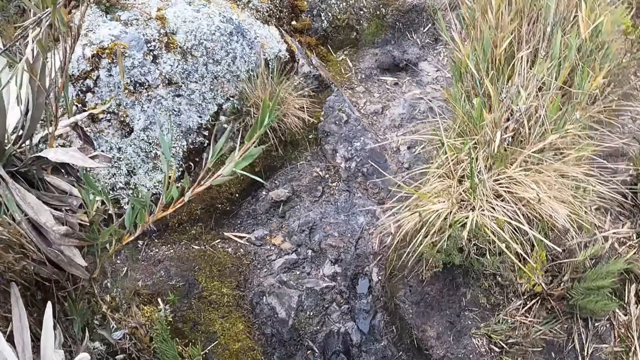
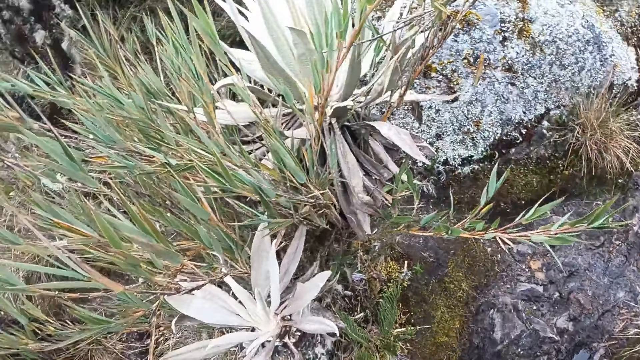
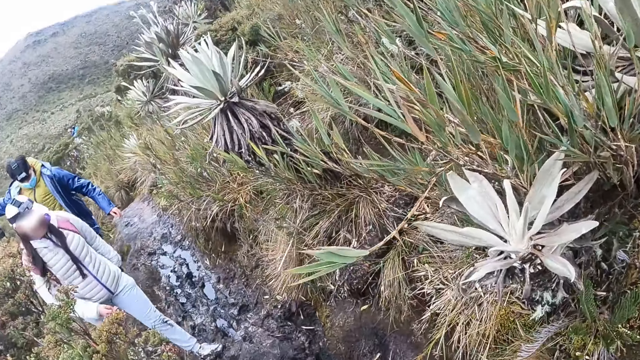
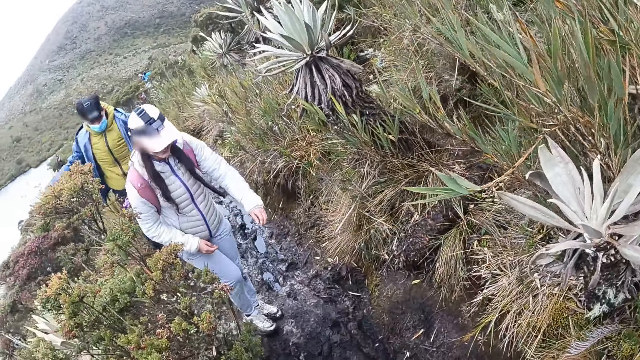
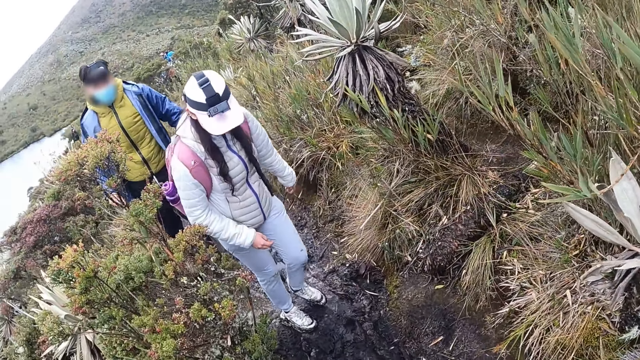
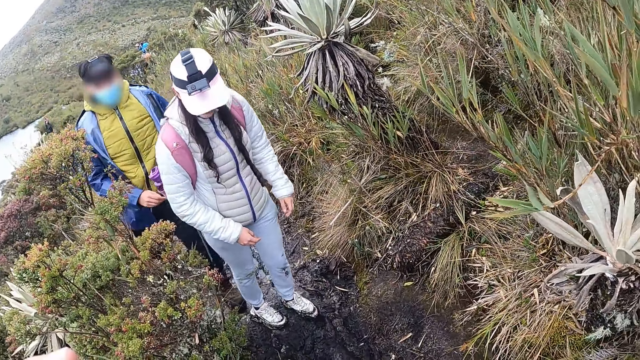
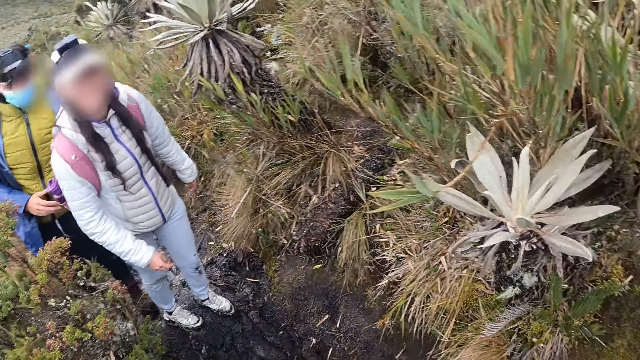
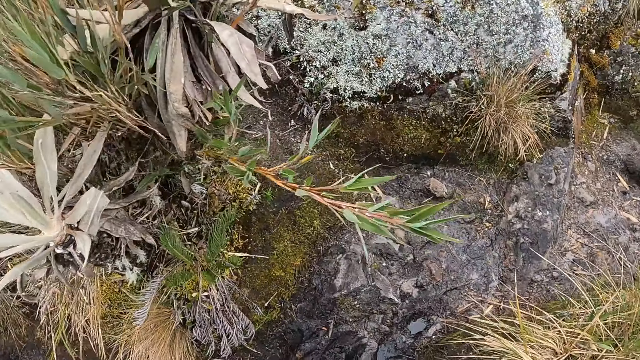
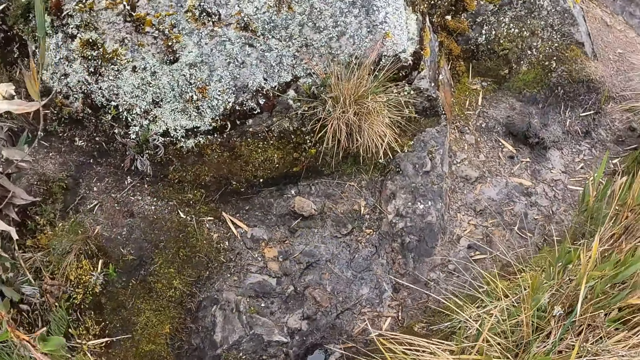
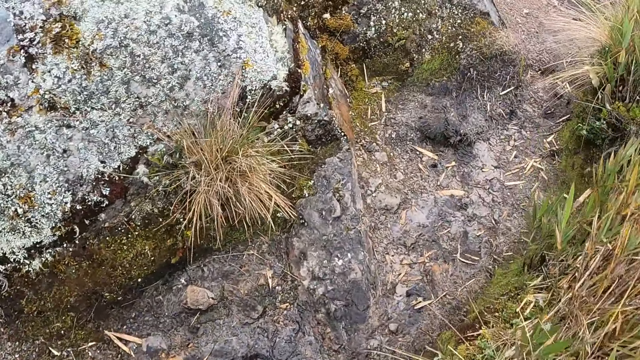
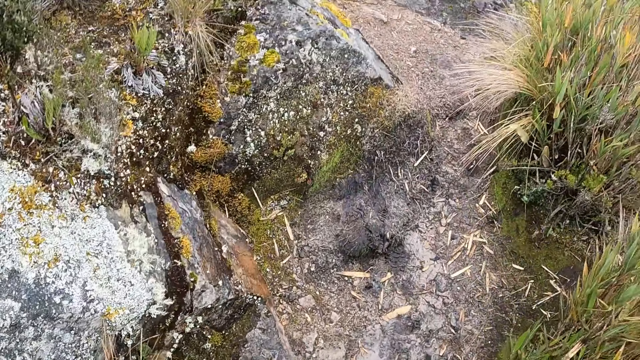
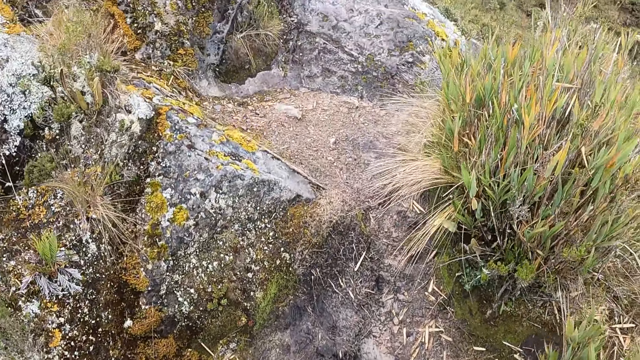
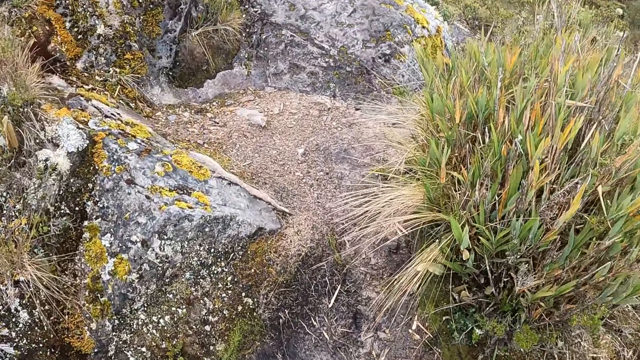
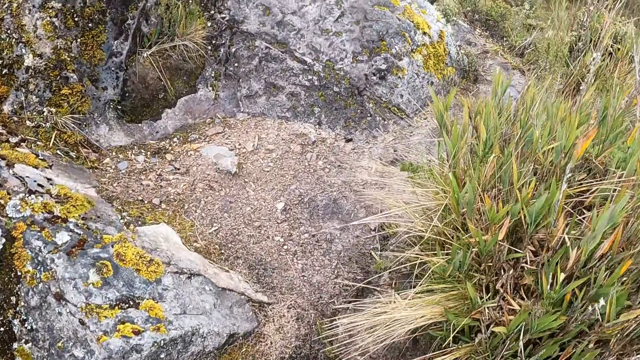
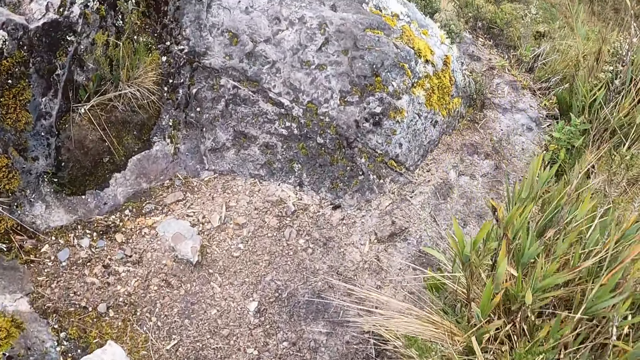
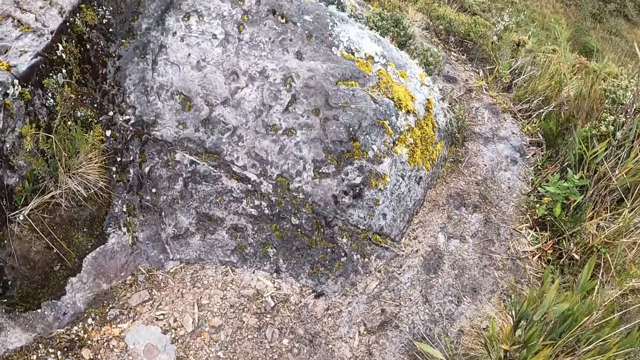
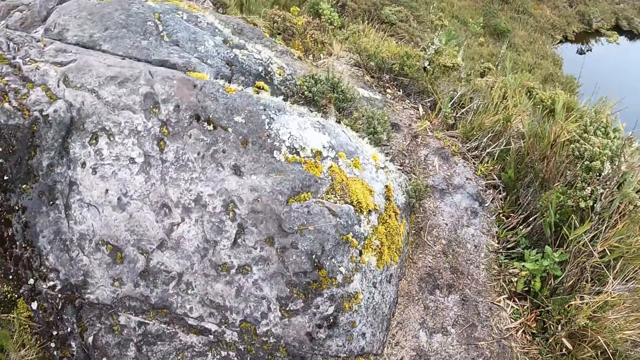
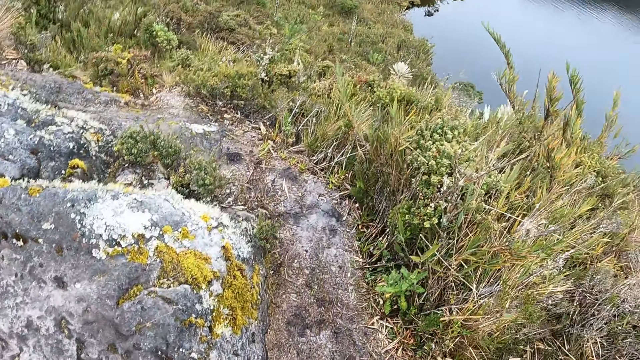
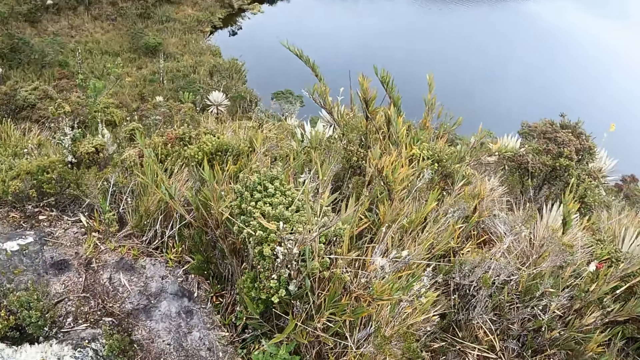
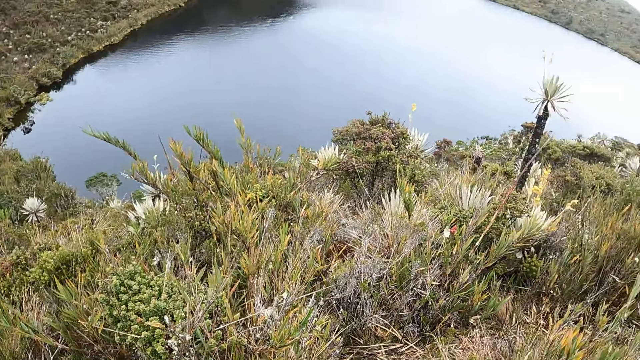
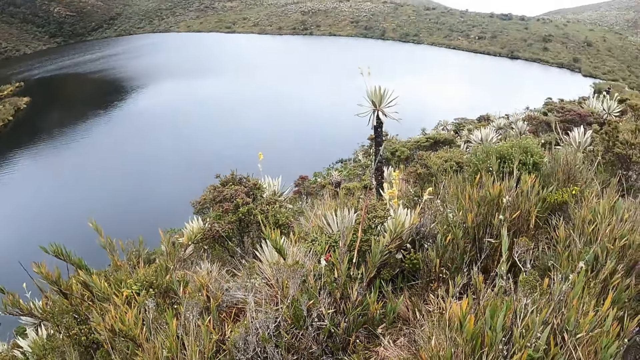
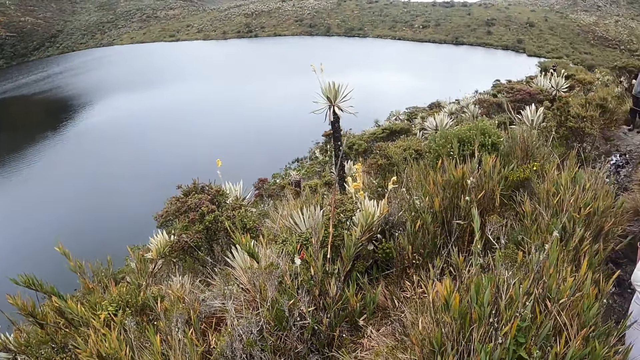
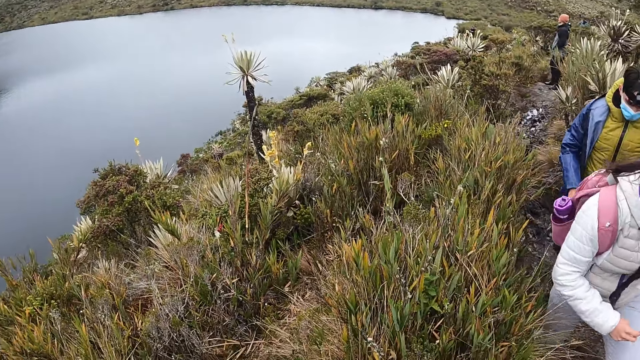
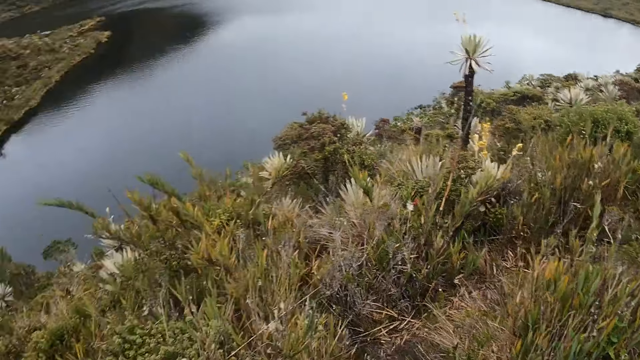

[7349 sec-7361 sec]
The camera wearer looks around the forest. They look at a woman. They walk around the forest with the woman and a man. They look at the waters.

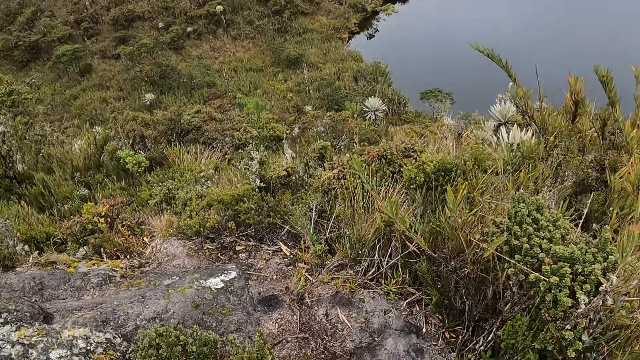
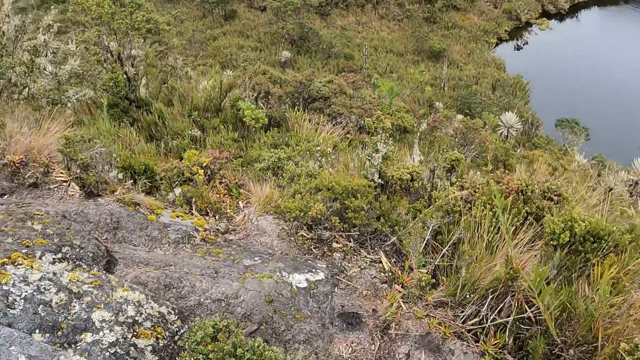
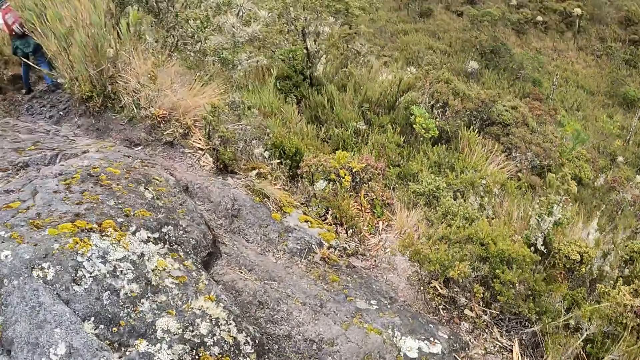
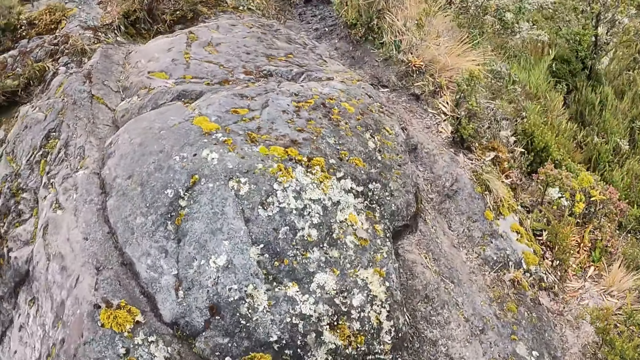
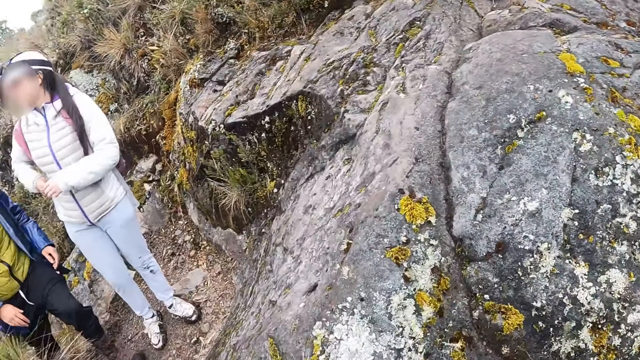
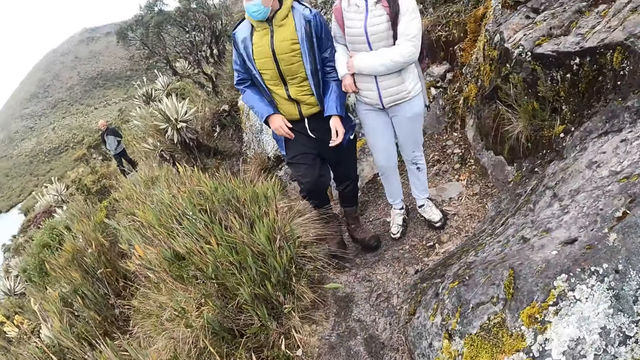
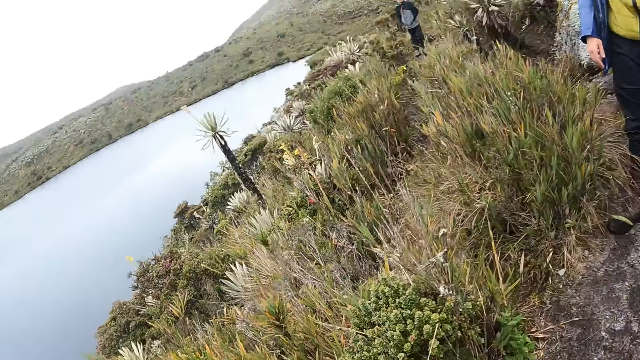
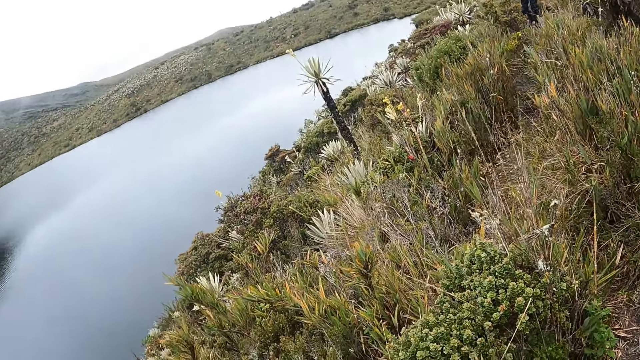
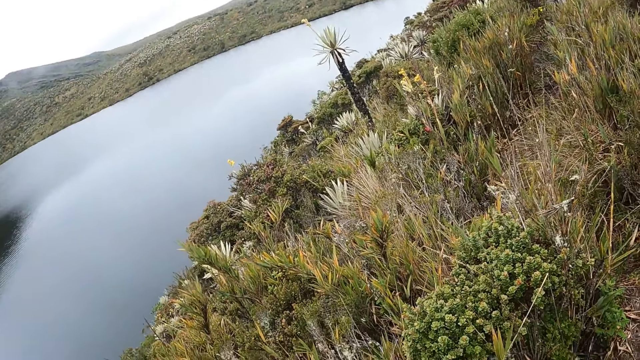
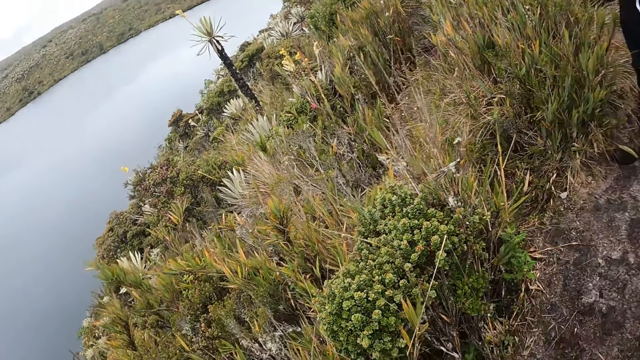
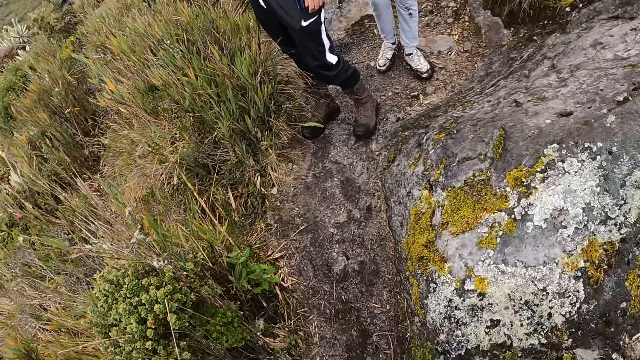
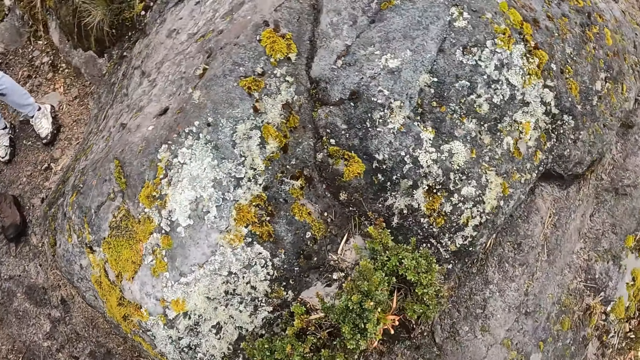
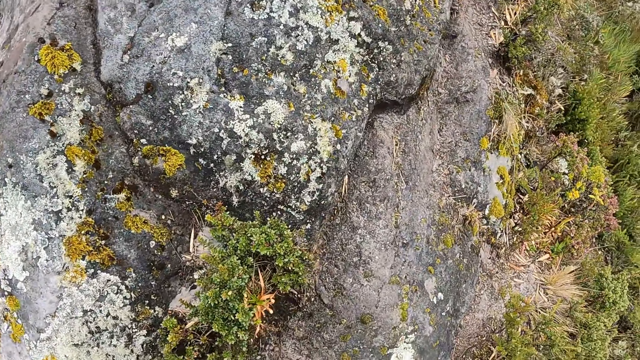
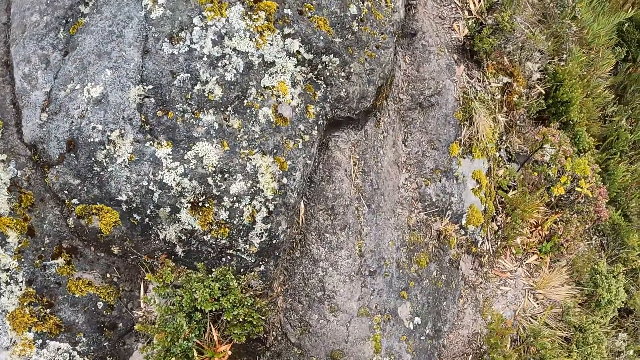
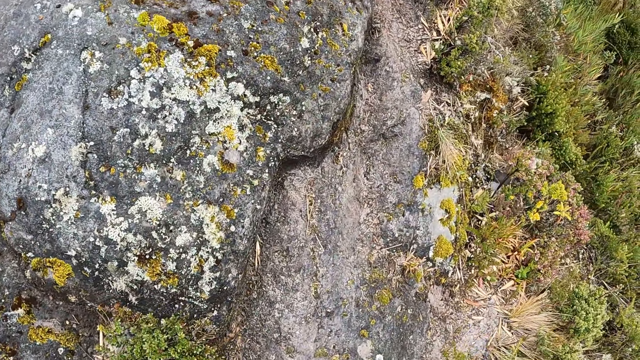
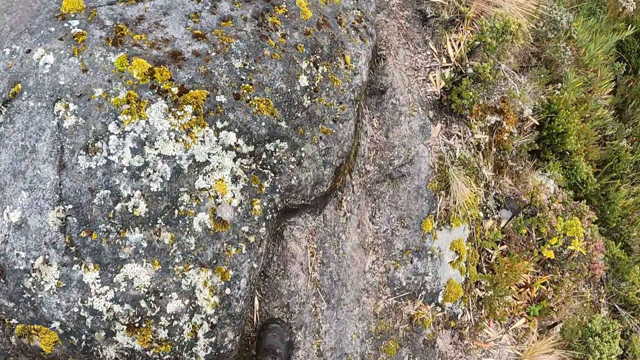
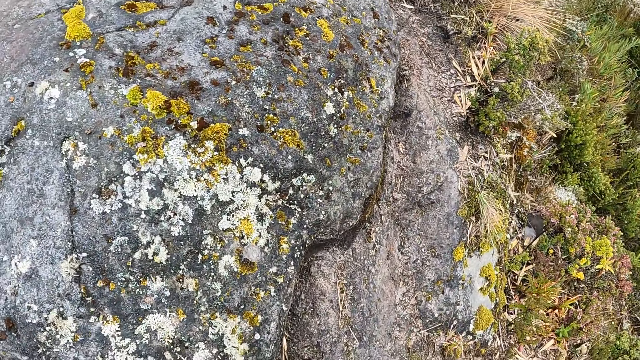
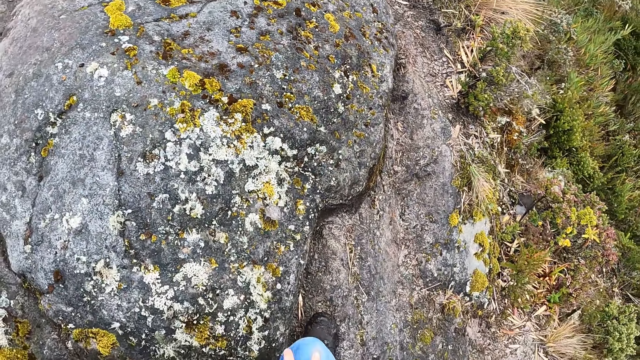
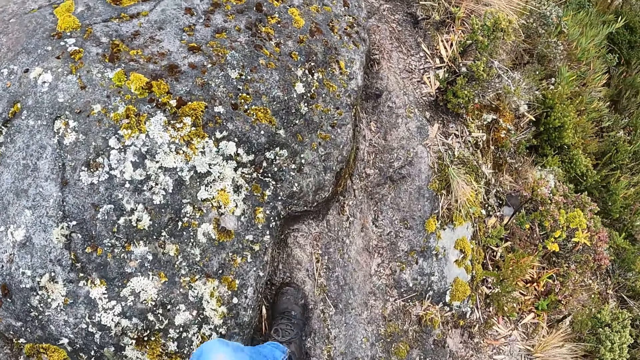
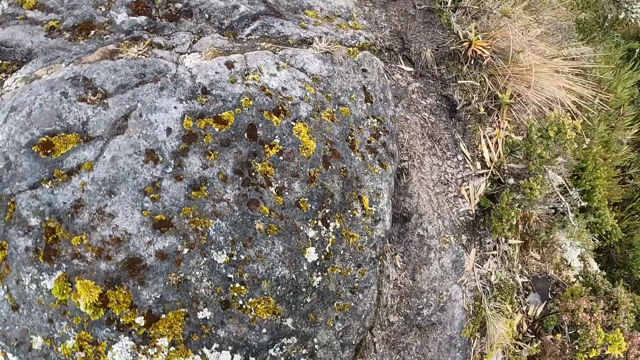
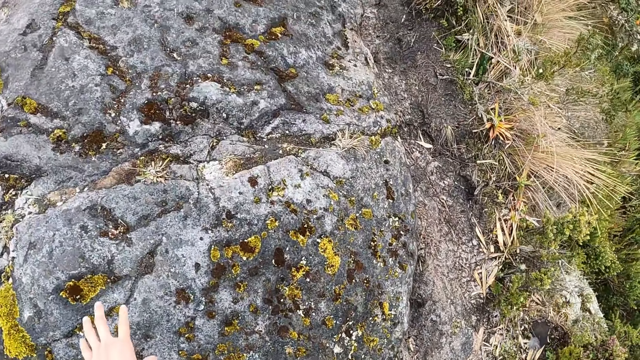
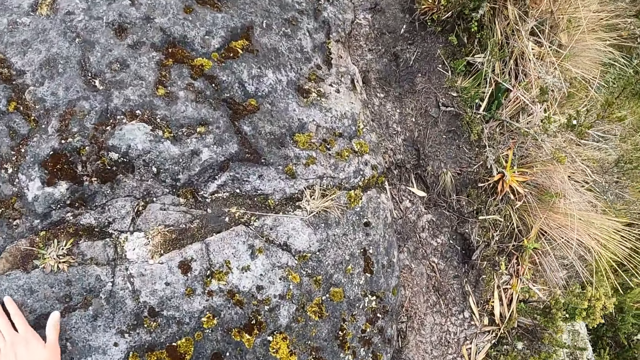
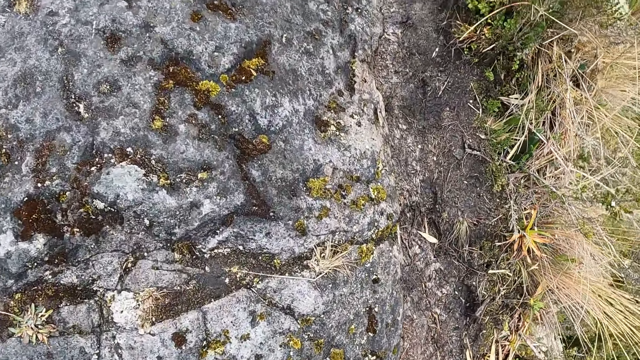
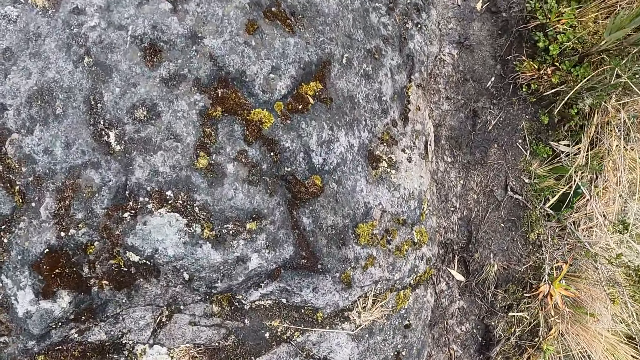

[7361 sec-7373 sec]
The camera wearer looks around the forest. He looks at a woman and a man. He looks at the swamp. He walks on the field. He looks at the rock. He places his left hand on the rock on the field.
